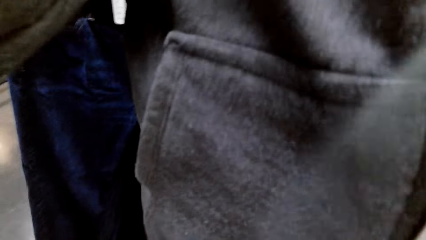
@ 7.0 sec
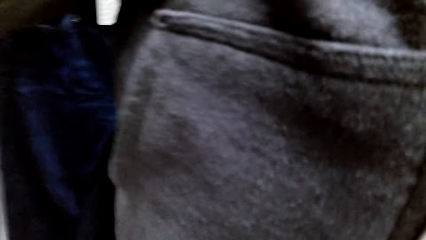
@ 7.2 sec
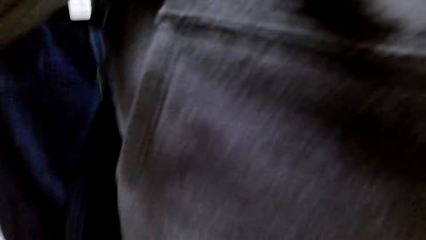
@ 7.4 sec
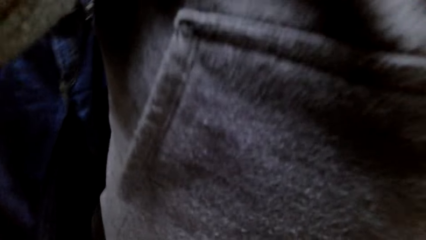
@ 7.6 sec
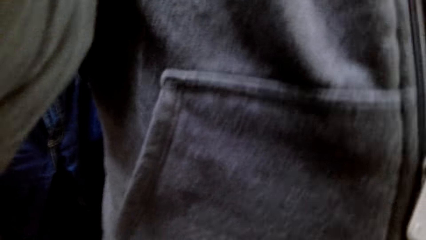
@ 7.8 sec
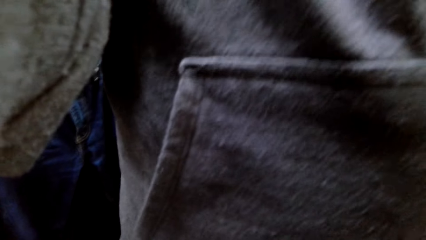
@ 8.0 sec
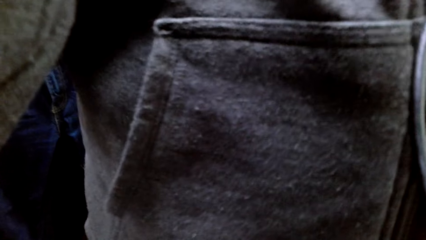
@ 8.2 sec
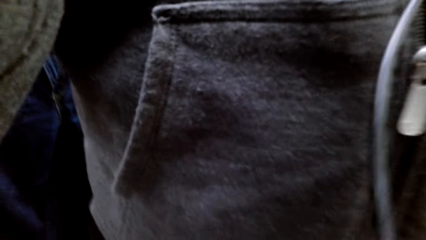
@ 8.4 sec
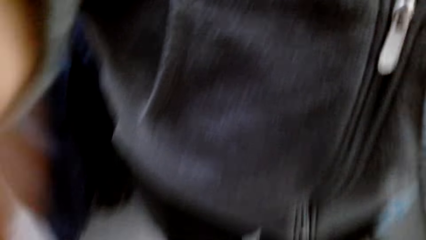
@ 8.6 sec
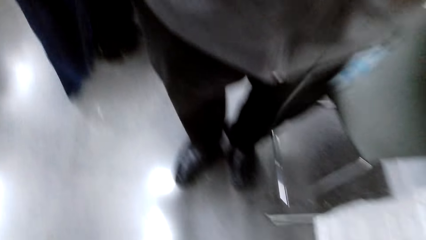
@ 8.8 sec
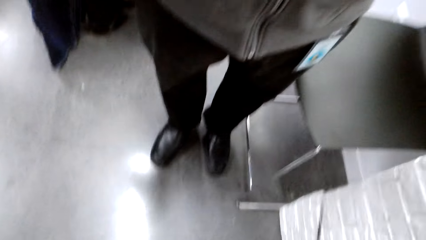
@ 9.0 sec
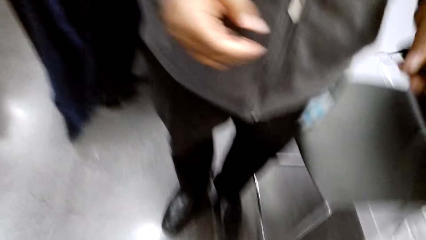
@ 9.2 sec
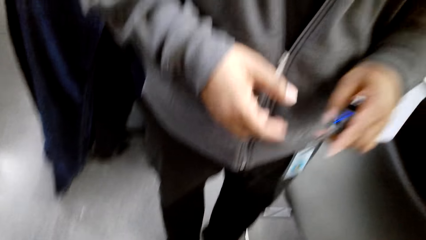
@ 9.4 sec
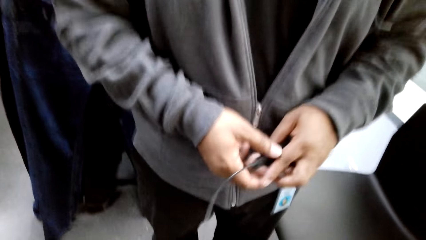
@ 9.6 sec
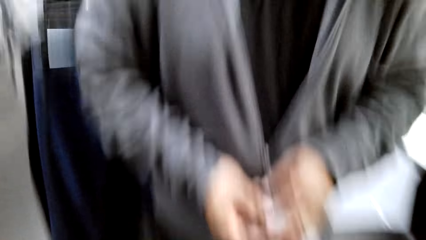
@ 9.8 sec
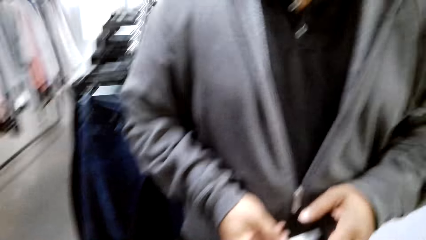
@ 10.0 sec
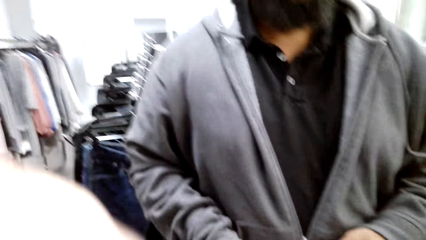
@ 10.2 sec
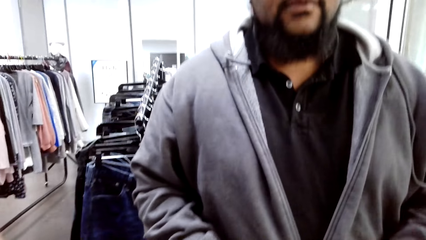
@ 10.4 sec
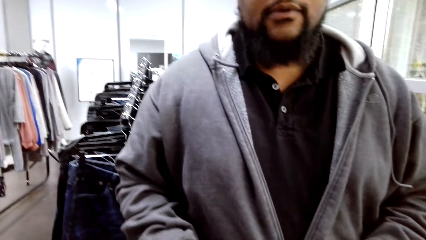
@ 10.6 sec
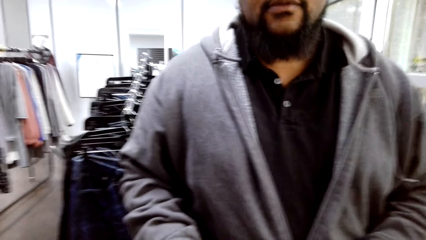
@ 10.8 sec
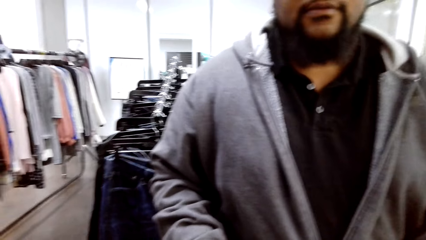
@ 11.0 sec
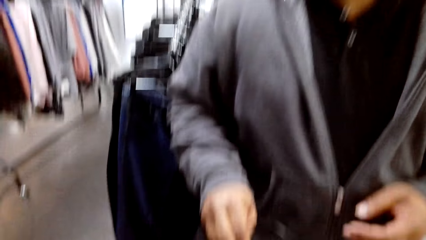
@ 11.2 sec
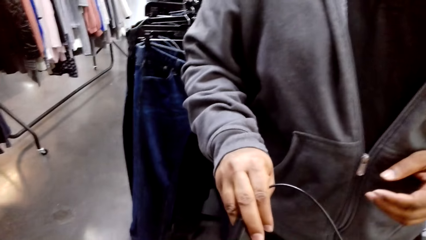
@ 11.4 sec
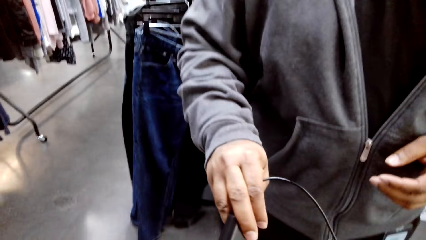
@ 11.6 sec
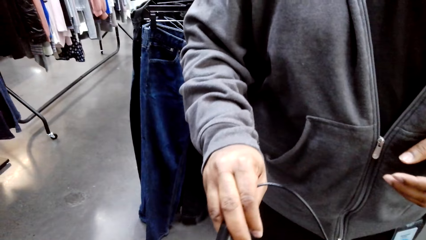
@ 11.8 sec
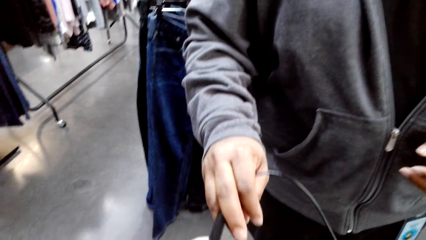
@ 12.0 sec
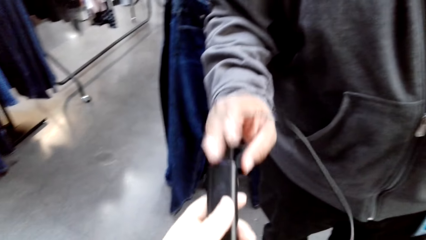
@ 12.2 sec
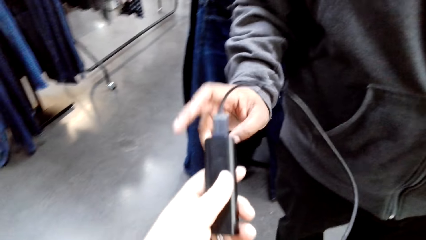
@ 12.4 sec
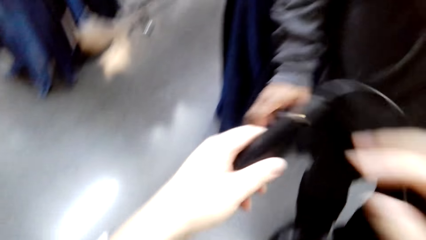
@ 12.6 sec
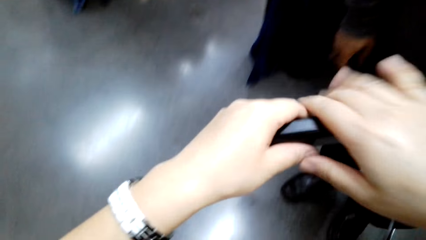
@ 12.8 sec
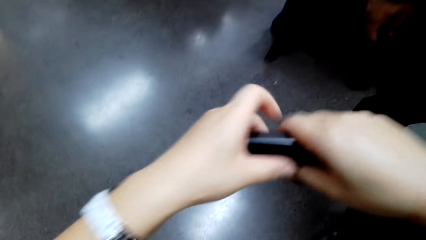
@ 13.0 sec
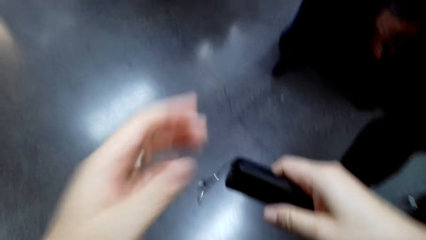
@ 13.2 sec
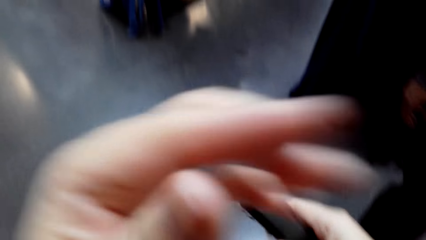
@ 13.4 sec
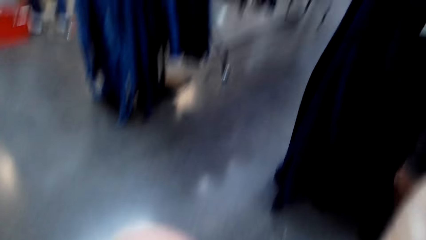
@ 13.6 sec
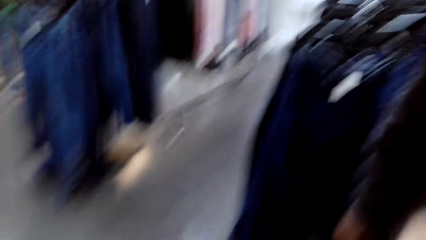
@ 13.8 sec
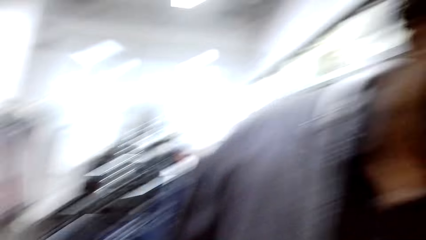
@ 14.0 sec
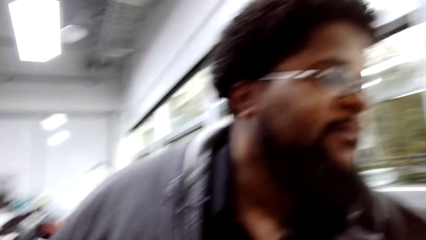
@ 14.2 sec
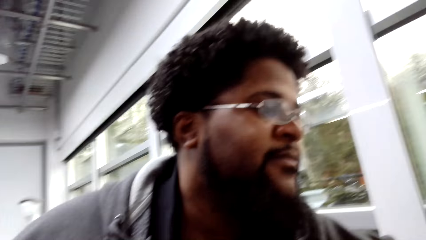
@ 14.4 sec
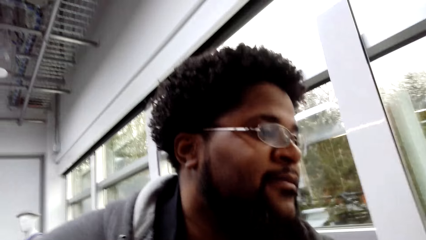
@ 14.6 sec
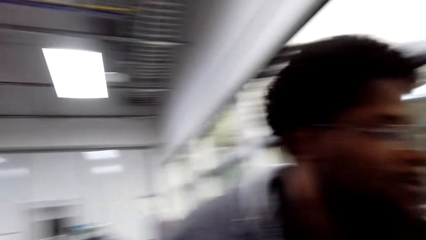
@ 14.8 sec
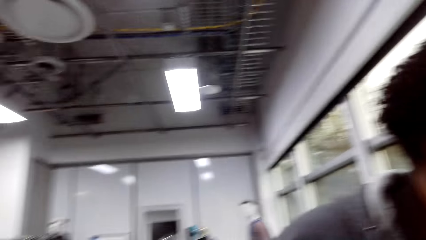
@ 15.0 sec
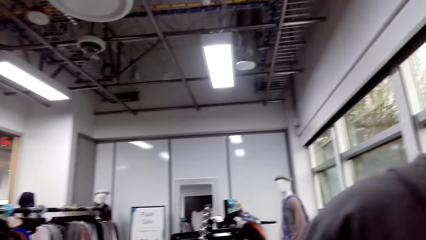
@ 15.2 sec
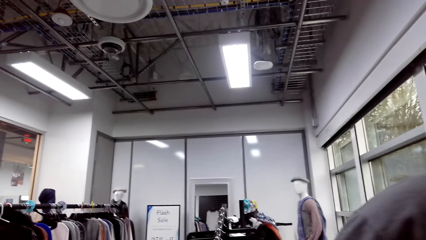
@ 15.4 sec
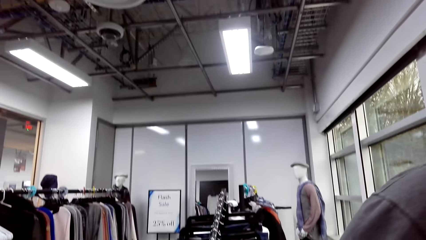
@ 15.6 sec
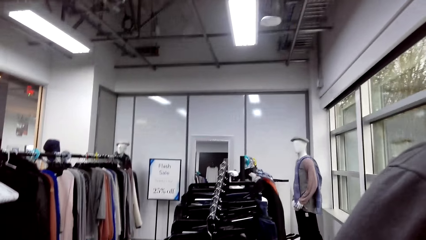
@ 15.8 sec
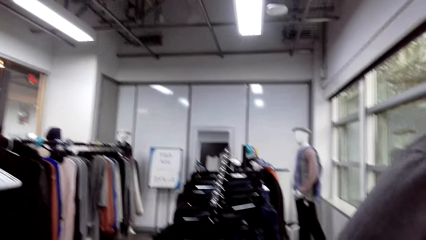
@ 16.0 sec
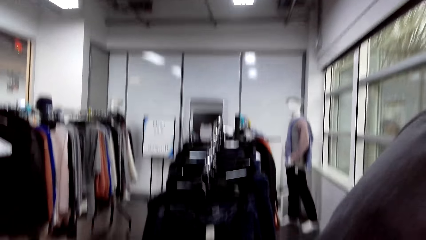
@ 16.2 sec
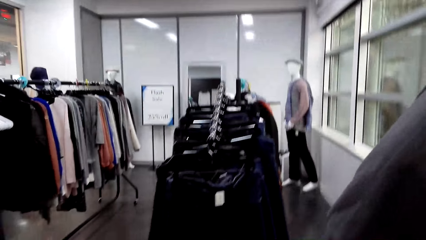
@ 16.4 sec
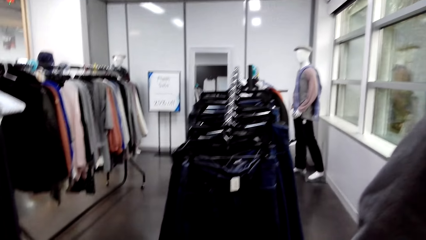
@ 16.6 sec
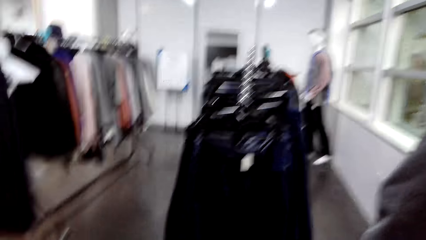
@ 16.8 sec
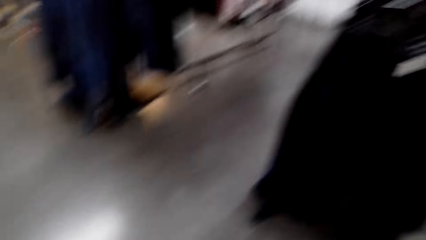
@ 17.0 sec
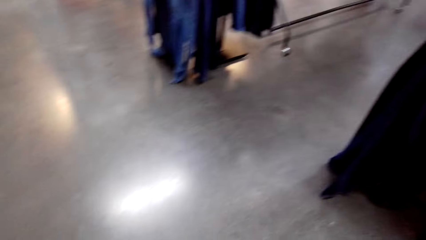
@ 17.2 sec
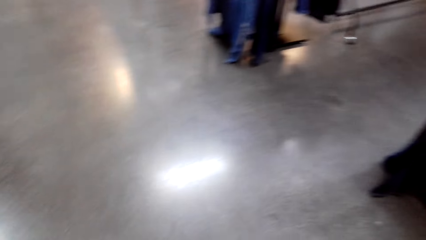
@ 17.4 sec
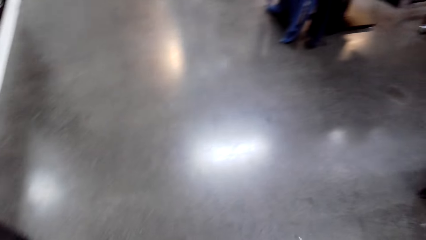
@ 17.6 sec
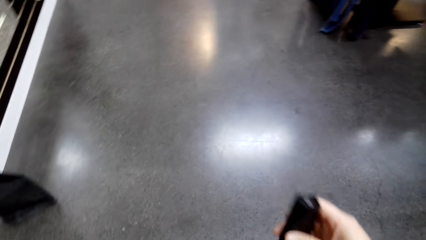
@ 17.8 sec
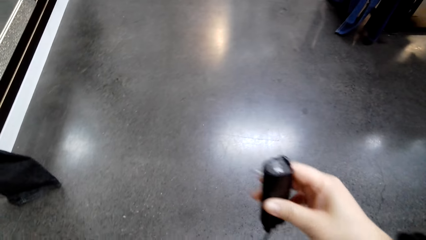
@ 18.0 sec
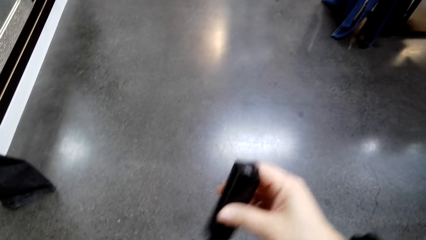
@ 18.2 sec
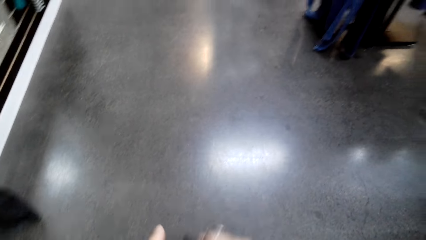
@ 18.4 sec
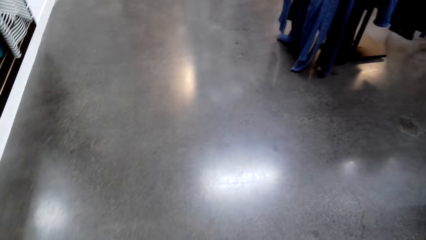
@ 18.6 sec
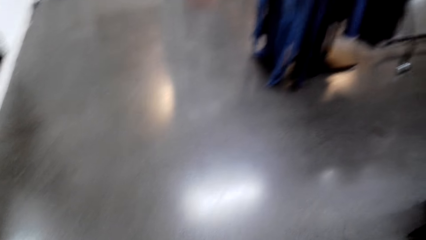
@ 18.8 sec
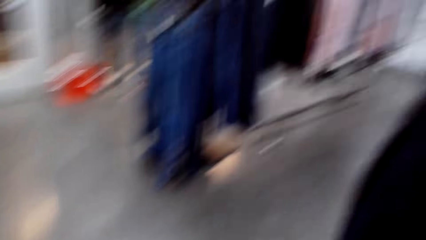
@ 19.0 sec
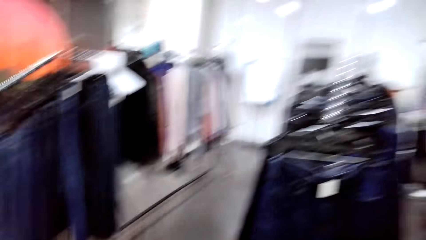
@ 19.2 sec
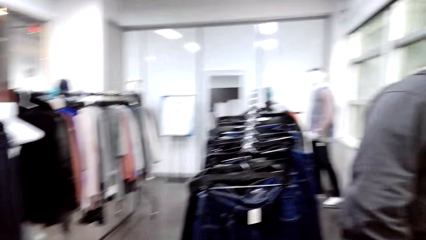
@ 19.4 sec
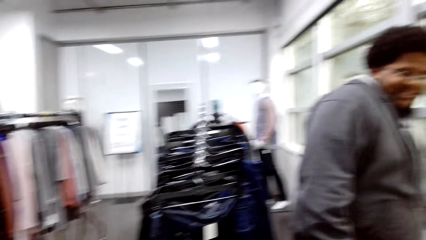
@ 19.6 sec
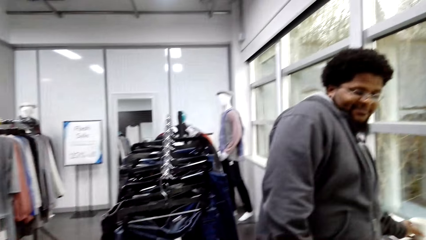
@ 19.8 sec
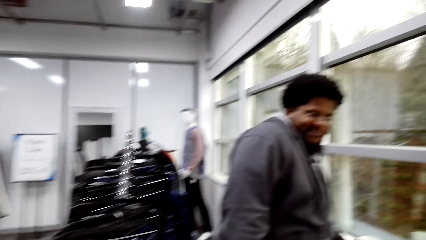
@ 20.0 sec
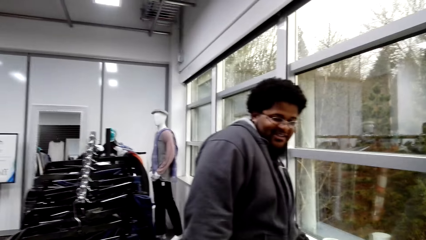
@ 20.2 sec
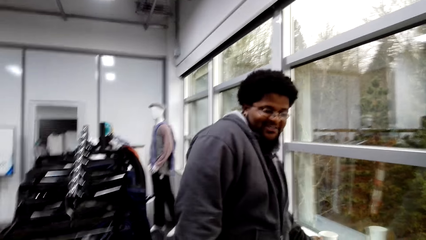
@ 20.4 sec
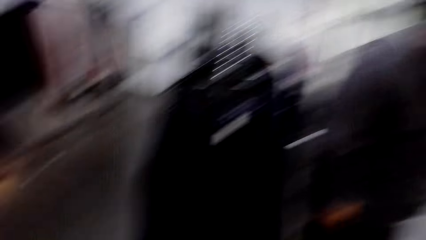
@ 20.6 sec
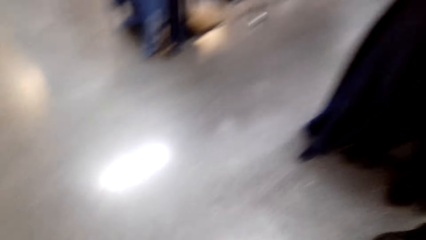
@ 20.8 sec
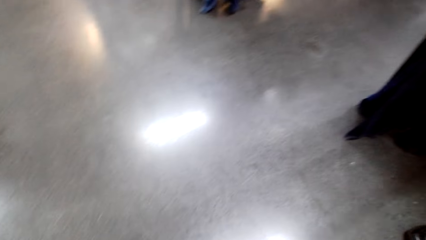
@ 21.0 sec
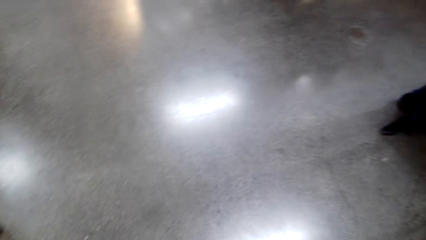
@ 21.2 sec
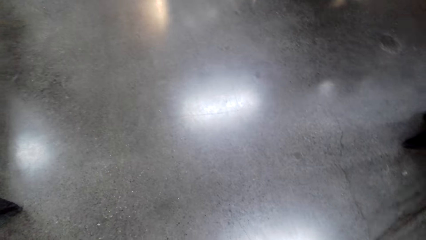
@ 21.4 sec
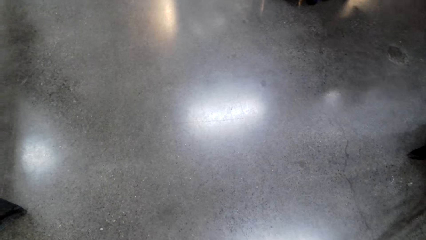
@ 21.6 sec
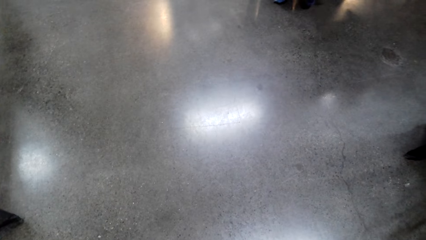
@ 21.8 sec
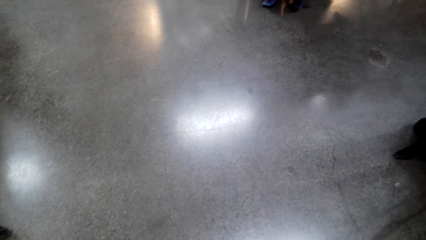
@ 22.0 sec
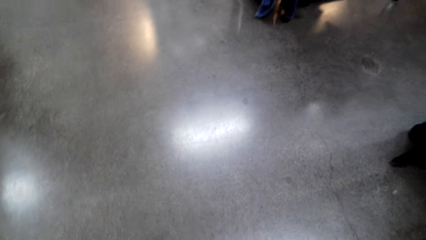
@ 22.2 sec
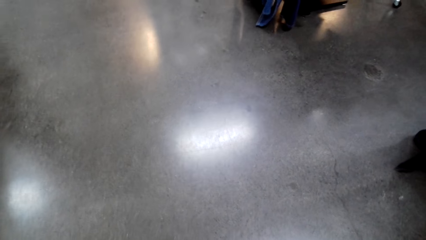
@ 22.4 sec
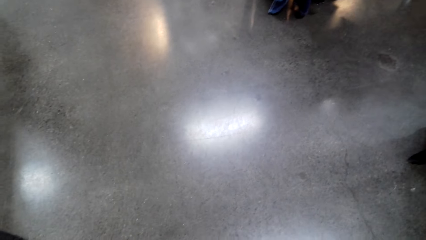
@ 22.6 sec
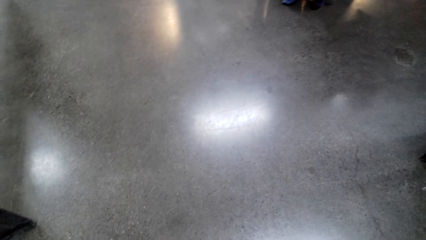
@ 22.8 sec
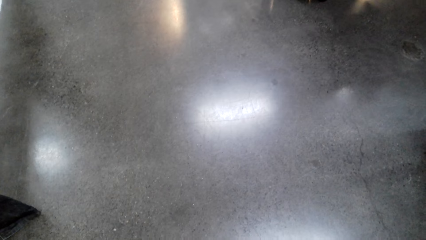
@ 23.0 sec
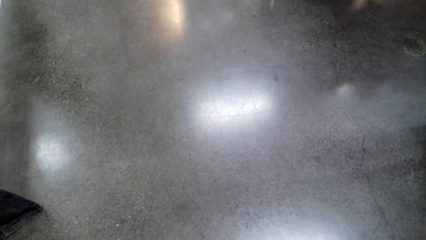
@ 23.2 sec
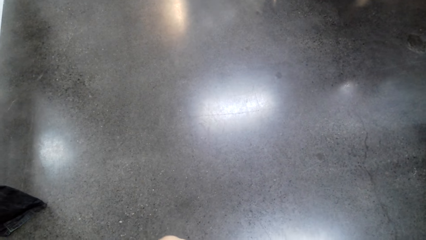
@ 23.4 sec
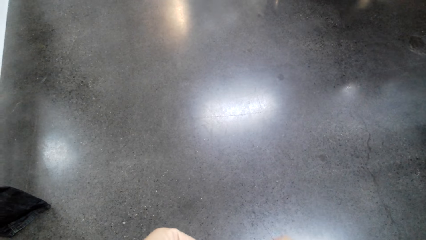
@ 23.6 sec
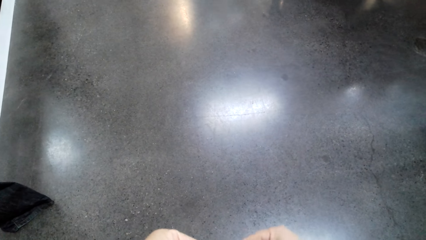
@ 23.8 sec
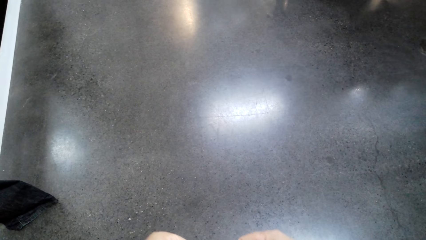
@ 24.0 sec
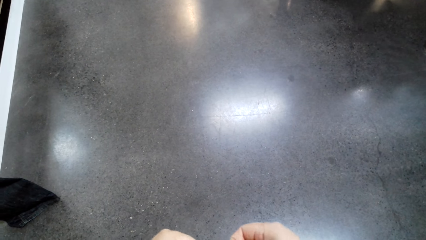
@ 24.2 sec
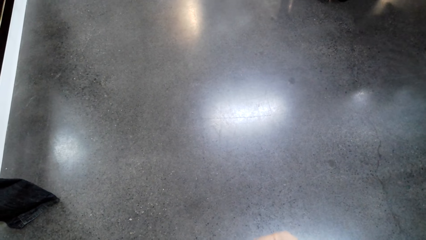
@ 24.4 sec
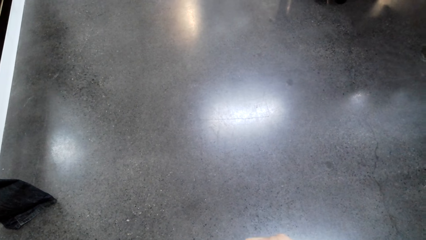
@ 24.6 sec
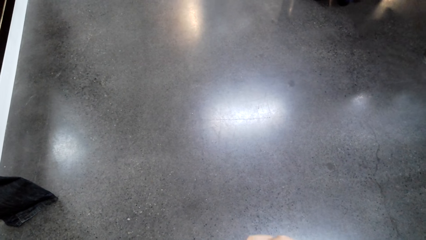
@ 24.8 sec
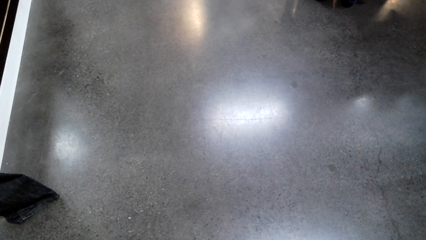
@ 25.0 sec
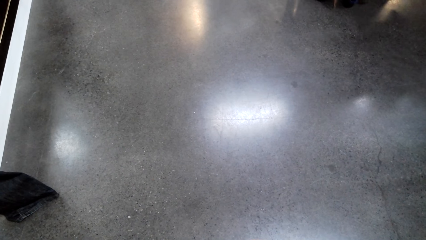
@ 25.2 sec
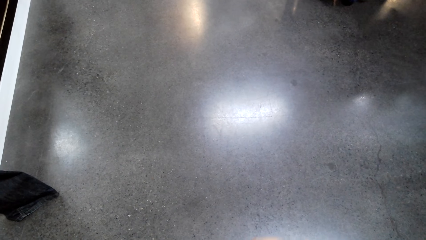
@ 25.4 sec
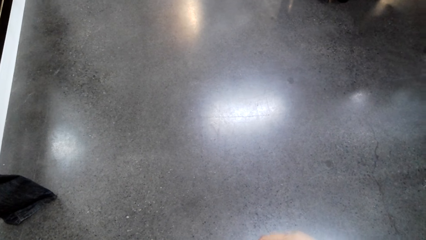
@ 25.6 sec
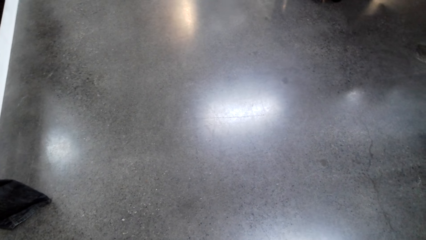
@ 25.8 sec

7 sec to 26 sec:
A woman takes the camera. The camera wearer wears the camera. Someone gives the camera wearer something. A man talks to the camera wearer. The camera wearer talks to the man. They laugh. The man talks to the camera wearer.
